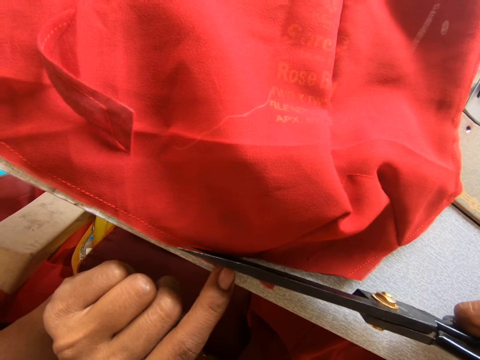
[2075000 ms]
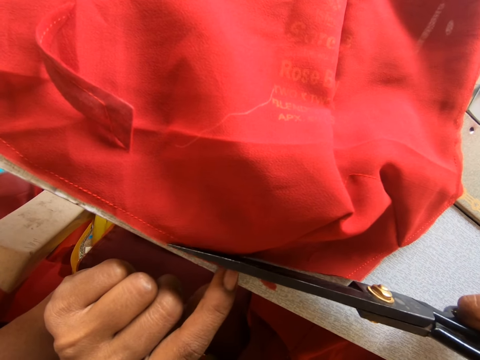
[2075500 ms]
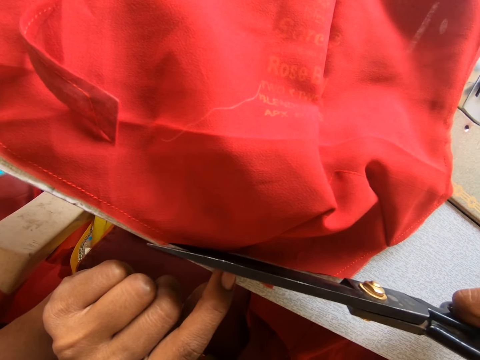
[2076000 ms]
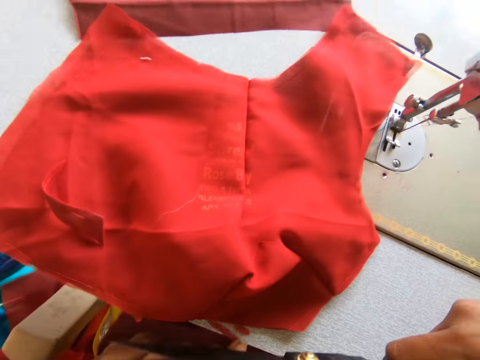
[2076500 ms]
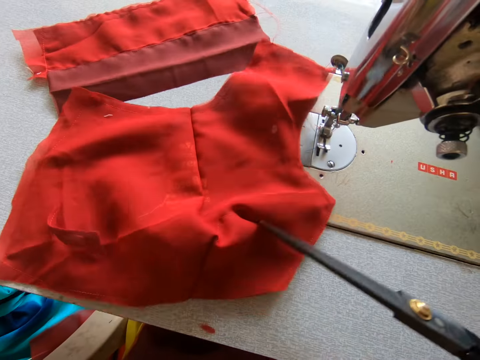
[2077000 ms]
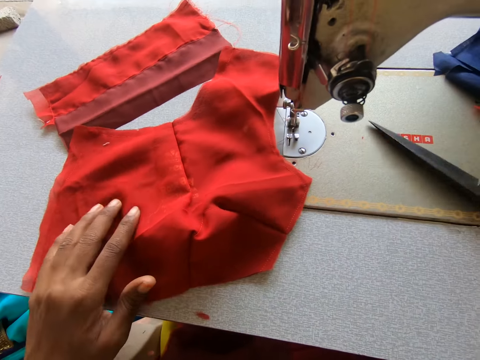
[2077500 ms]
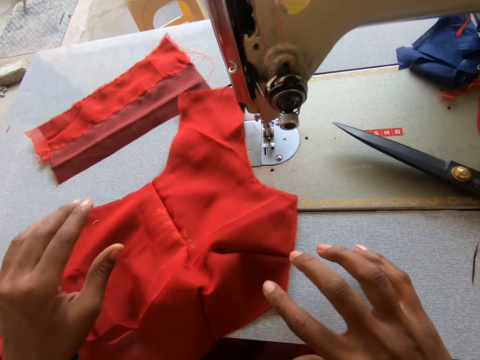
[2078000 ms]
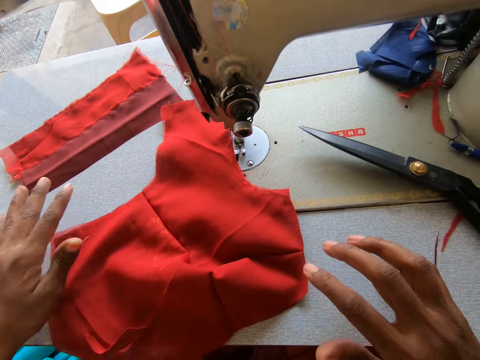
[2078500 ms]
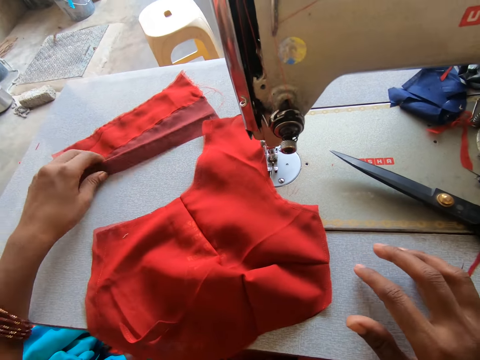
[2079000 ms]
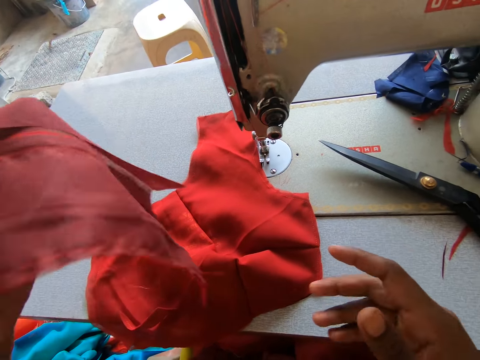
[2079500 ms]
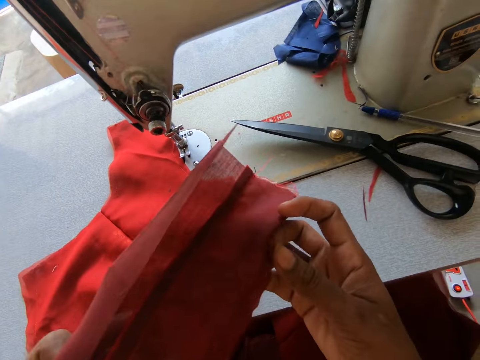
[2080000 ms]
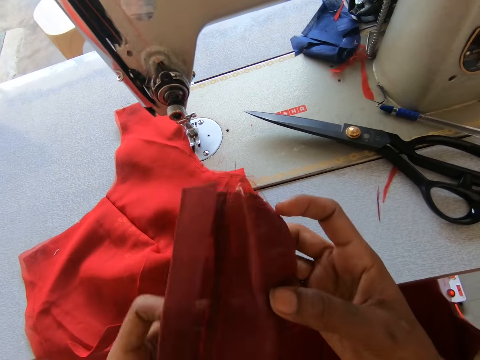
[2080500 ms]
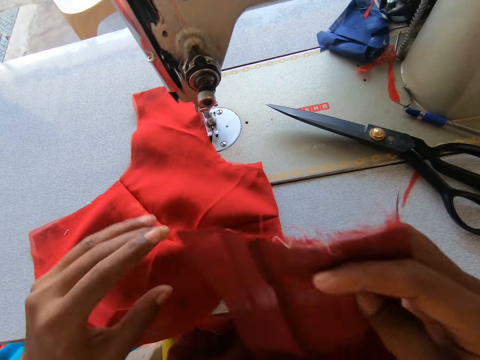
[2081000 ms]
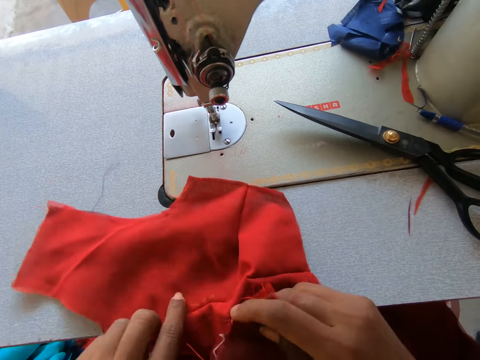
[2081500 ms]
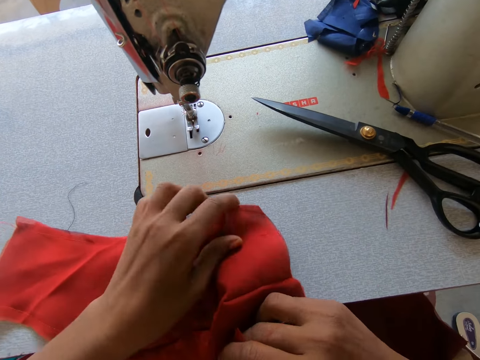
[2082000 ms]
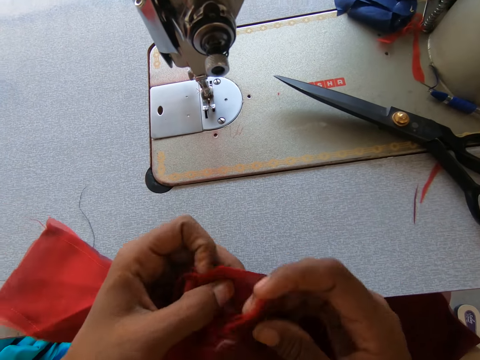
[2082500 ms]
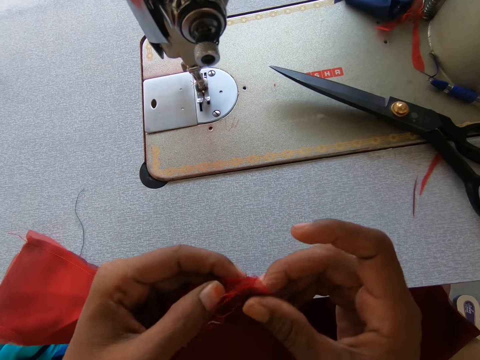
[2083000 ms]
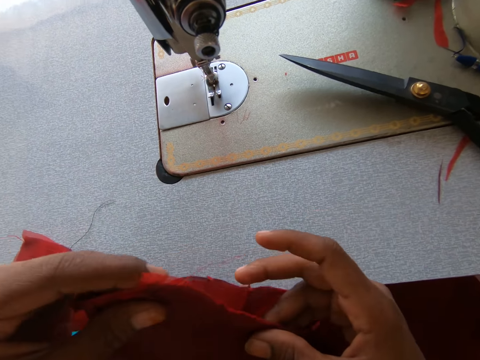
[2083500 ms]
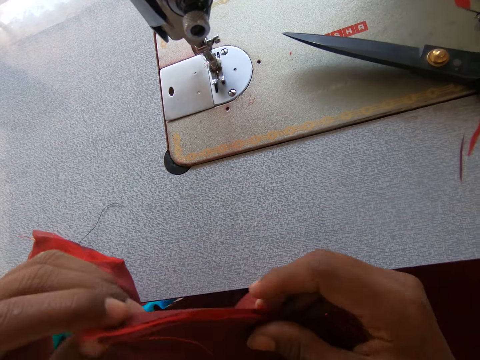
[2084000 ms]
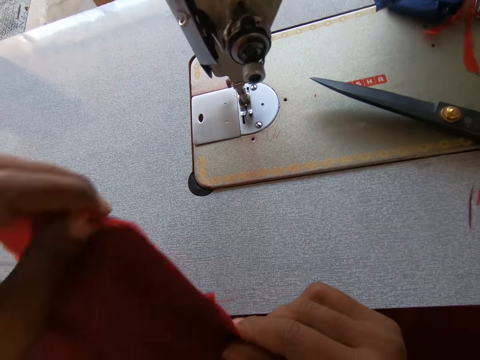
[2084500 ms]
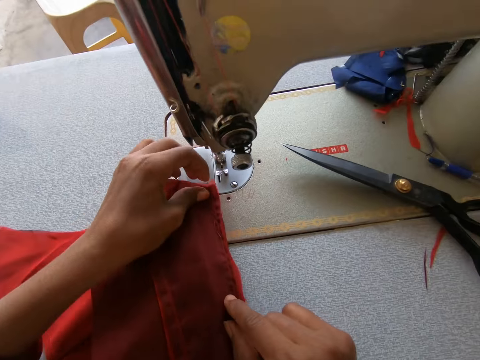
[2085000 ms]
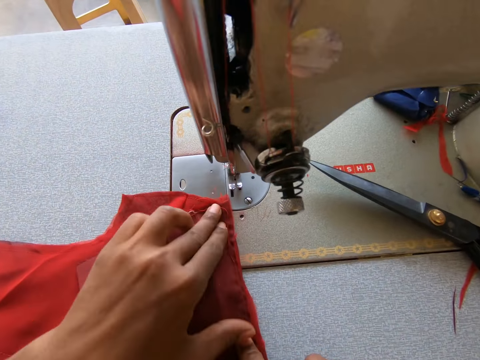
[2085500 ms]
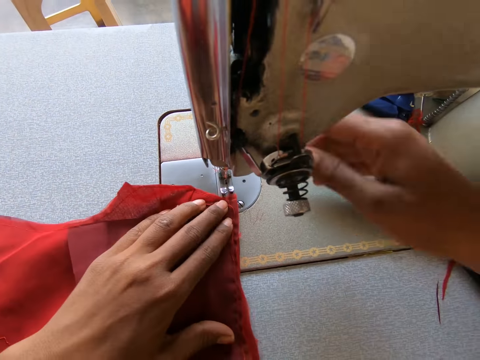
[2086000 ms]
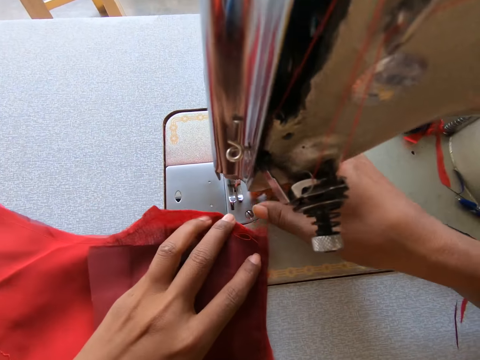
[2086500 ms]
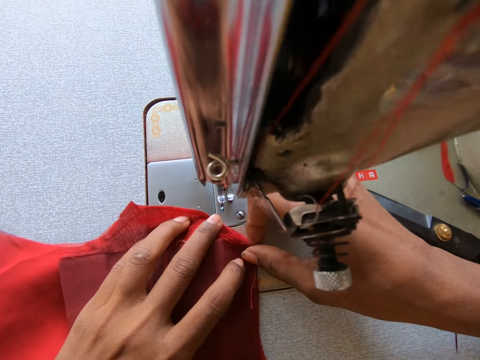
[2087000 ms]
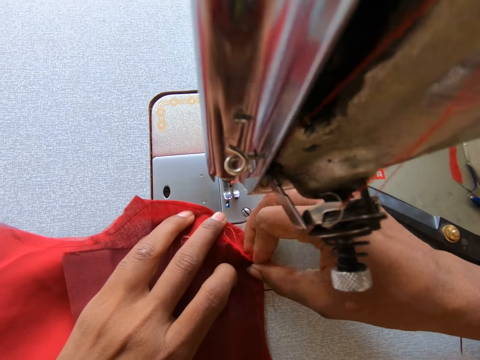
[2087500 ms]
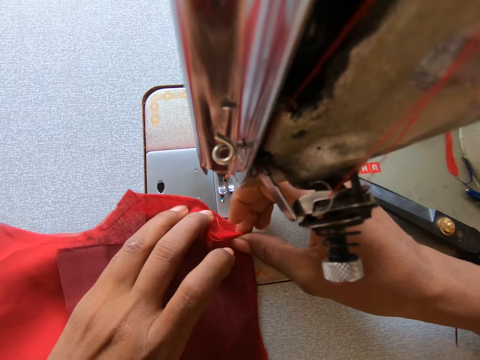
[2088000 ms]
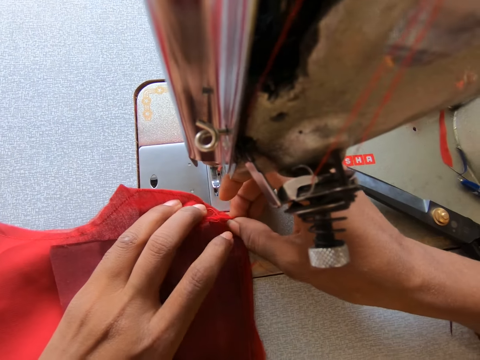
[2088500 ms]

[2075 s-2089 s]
The camera wearer places the scissors on the sewing machine. They stretch the fabric. They hold a fabric. They join the fabric. They sew the cloth.

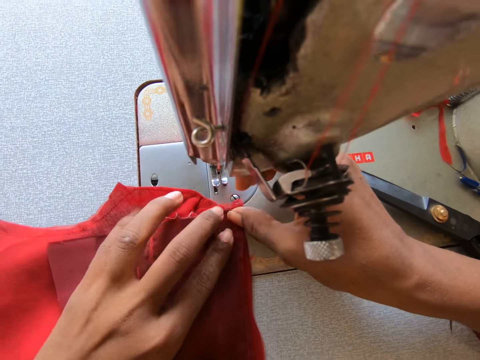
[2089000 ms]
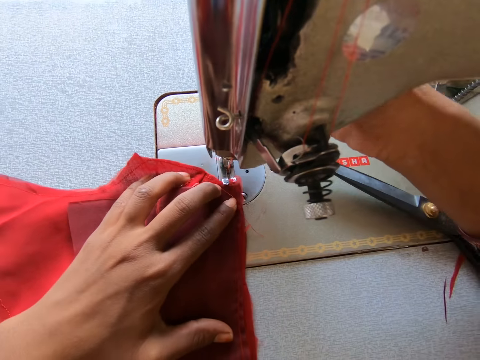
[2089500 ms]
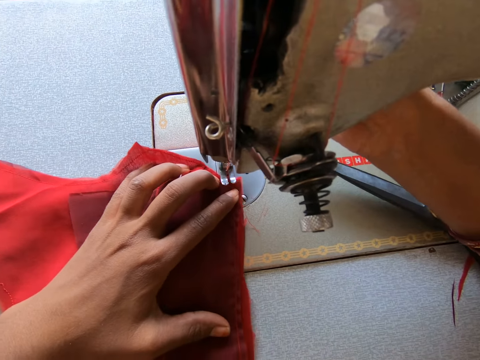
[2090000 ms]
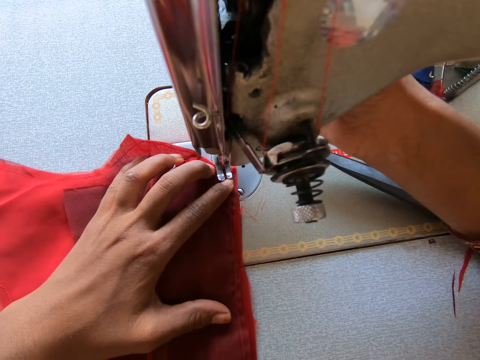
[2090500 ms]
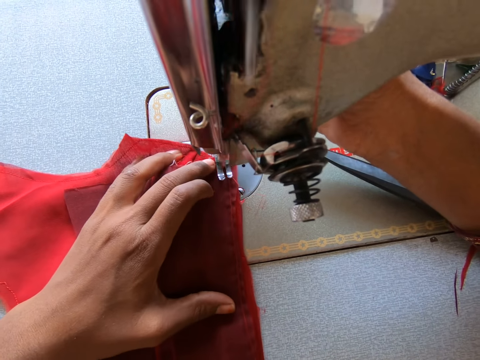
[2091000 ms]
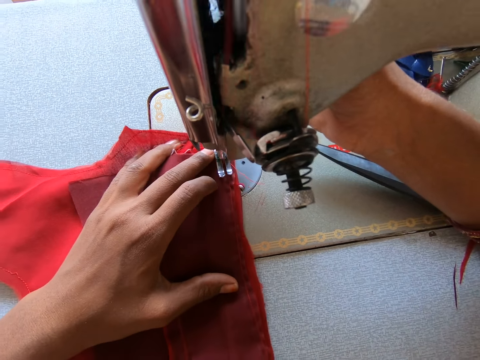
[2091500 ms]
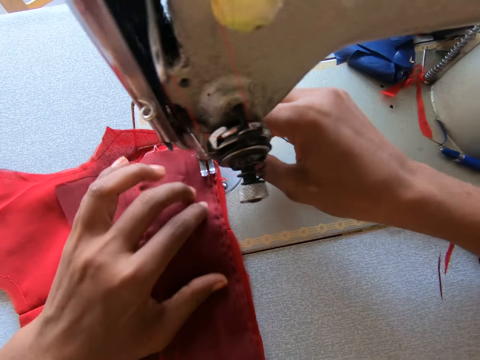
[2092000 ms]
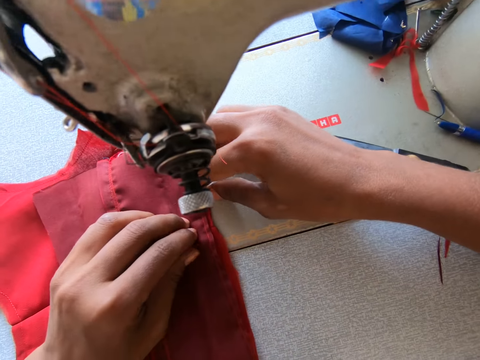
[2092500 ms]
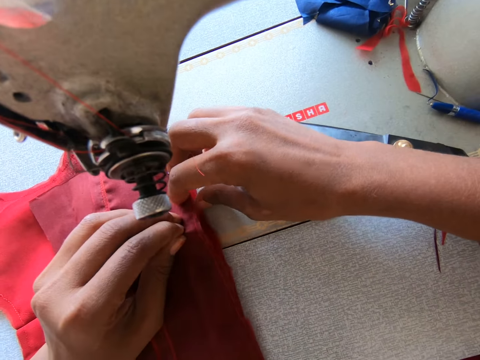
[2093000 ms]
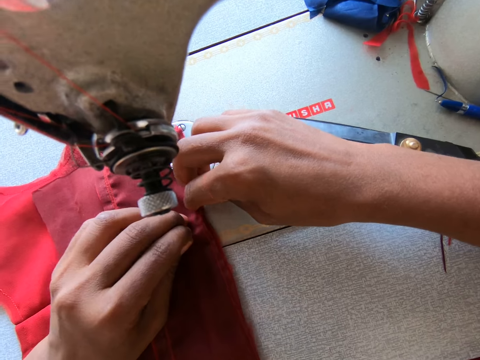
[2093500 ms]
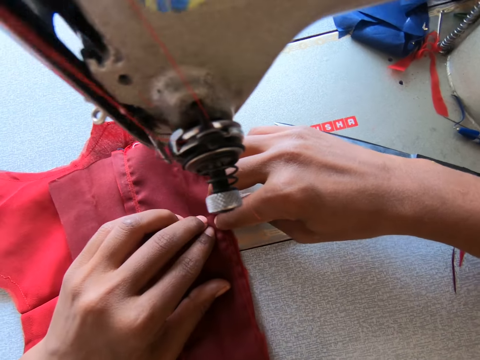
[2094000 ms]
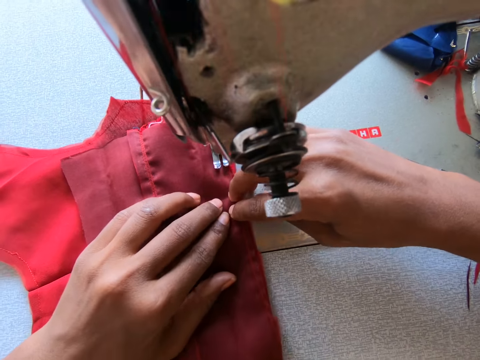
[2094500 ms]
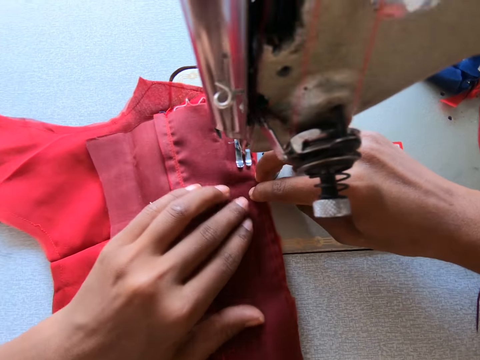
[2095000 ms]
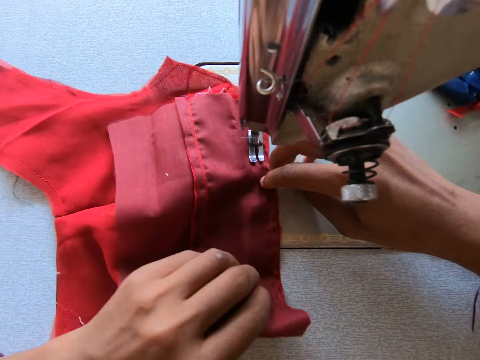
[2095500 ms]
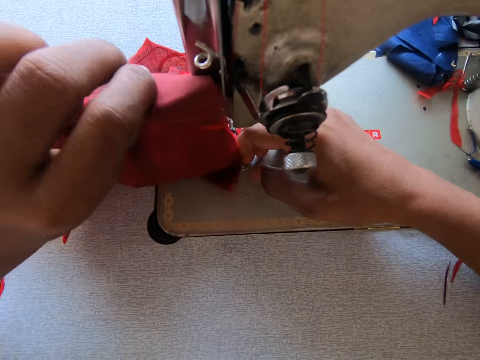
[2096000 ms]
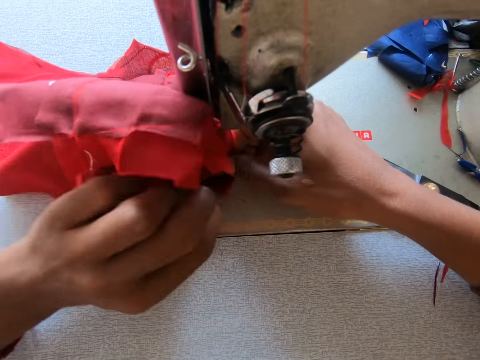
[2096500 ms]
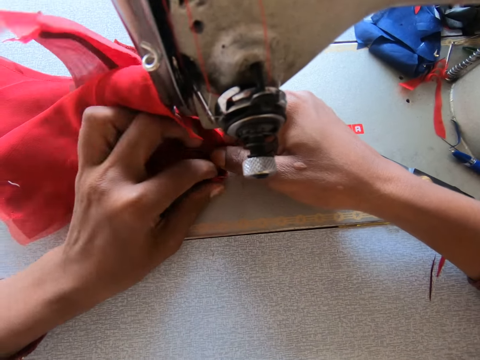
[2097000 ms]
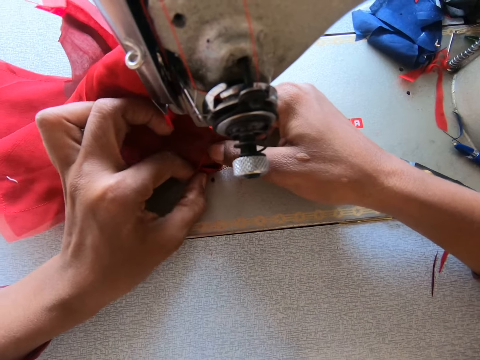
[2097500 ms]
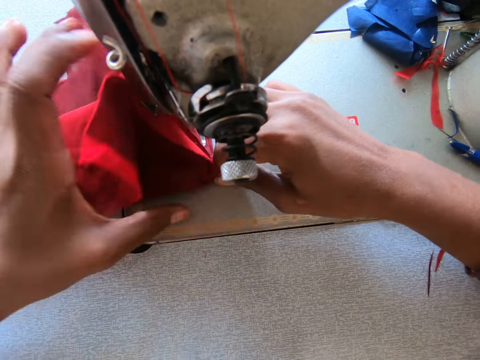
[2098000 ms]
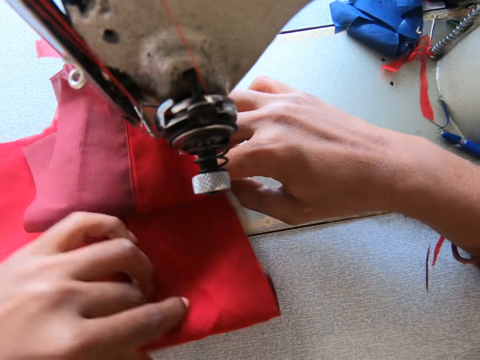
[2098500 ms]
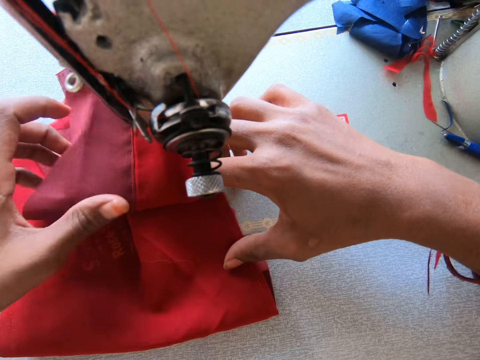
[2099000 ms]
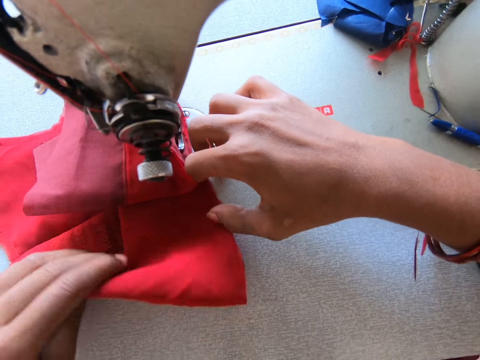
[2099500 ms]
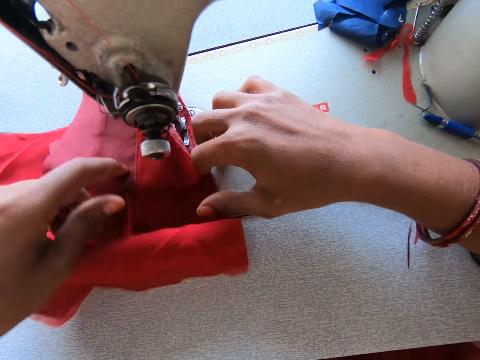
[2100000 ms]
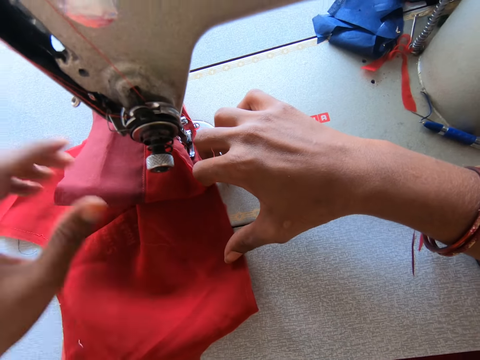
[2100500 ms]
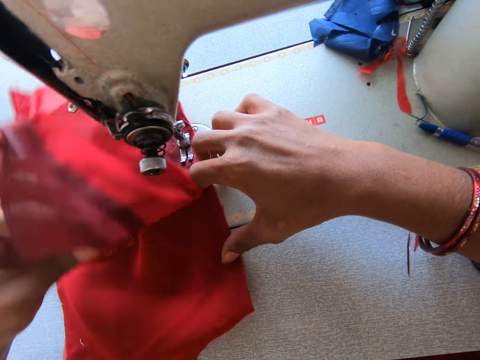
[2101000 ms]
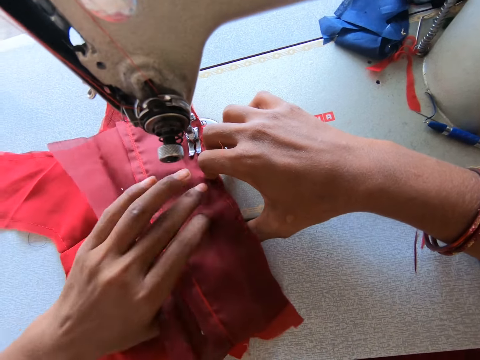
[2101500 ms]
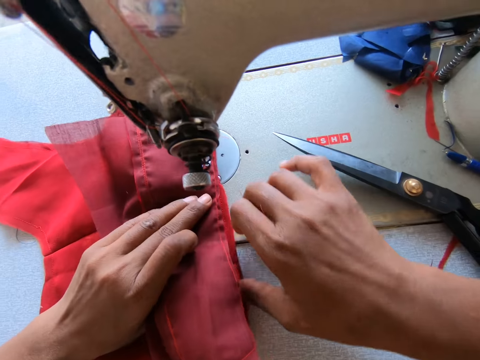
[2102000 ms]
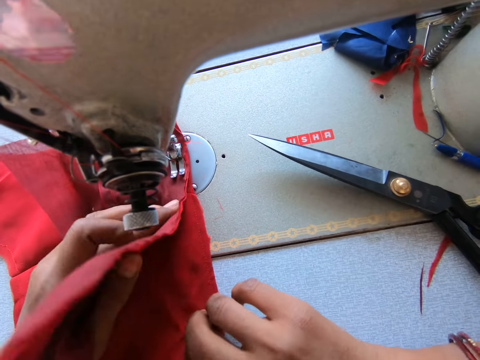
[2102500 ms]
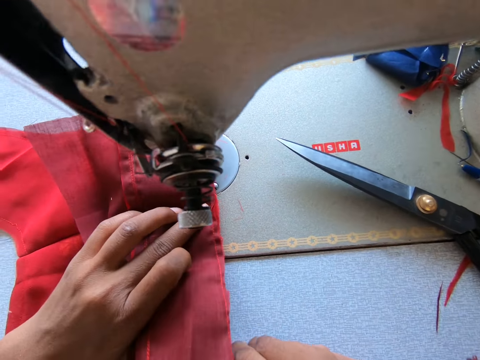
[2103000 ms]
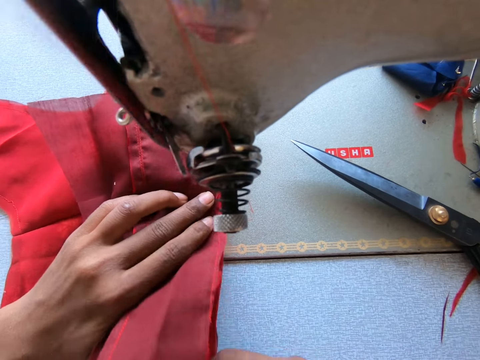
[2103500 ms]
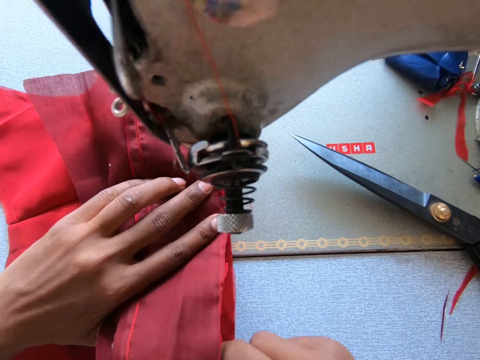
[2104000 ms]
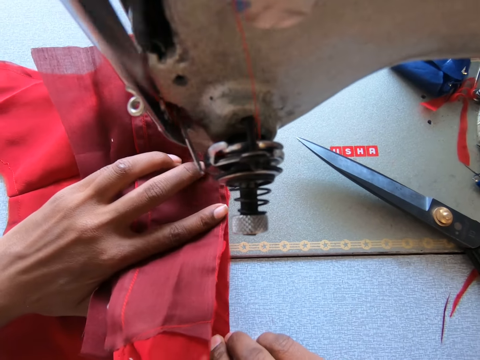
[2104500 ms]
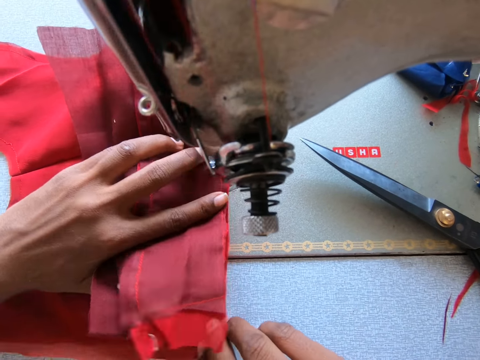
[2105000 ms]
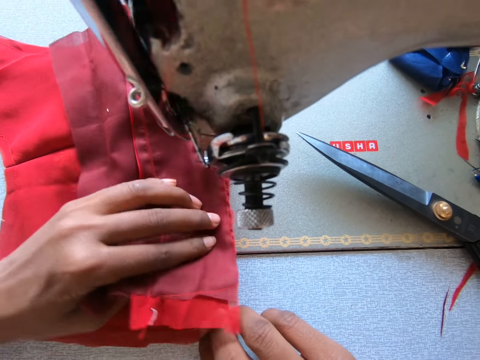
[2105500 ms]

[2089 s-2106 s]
The camera wearer sews the fabric. They pick up the scissors.
